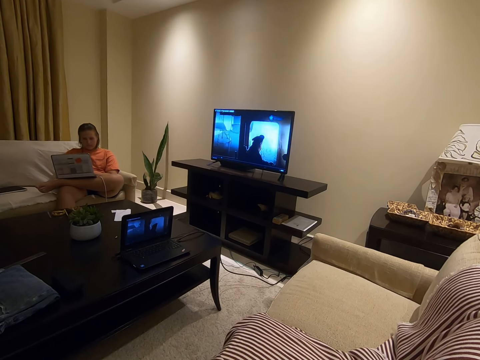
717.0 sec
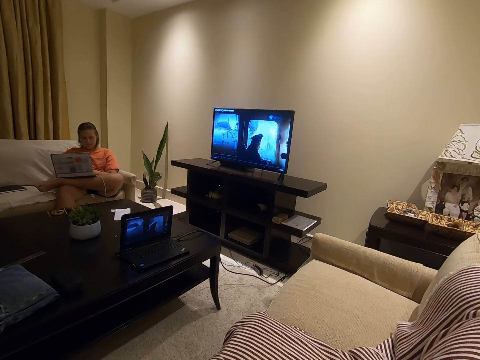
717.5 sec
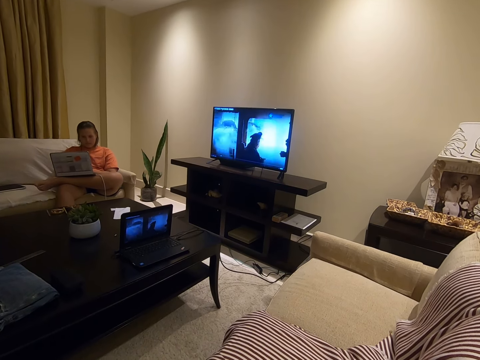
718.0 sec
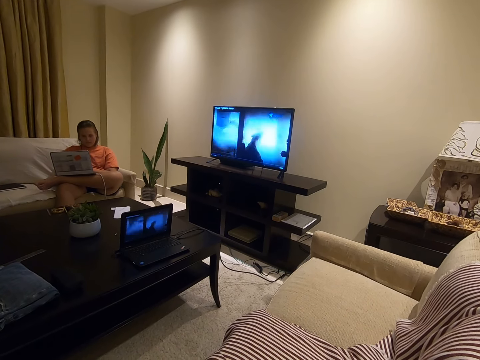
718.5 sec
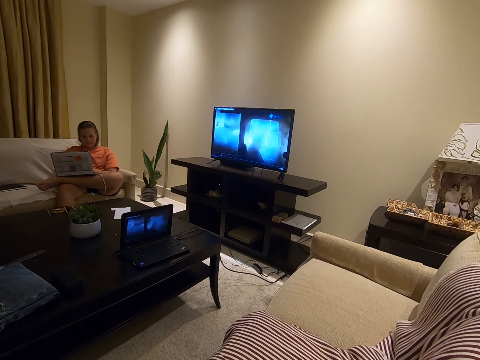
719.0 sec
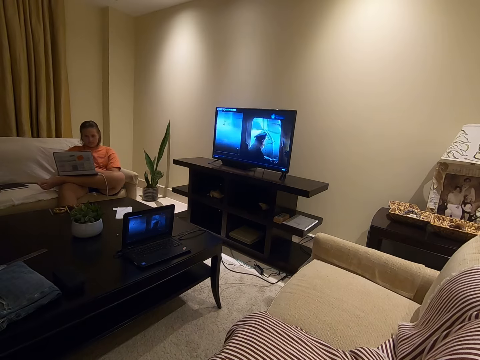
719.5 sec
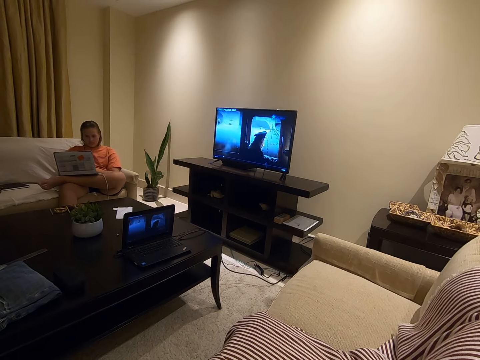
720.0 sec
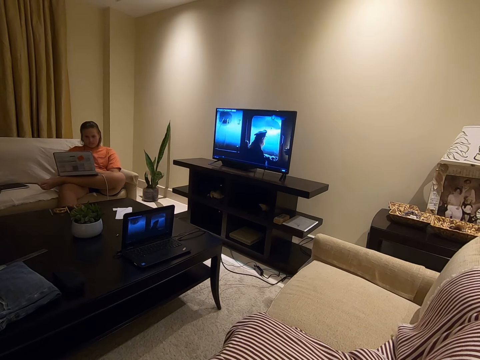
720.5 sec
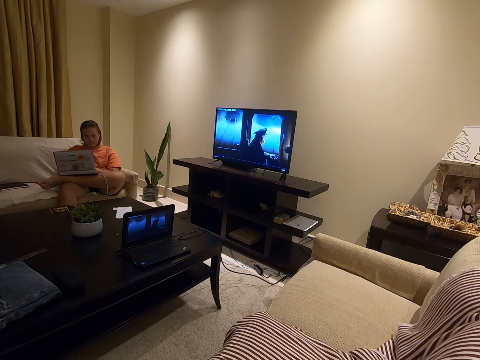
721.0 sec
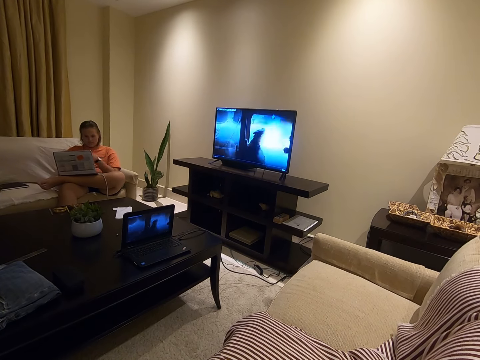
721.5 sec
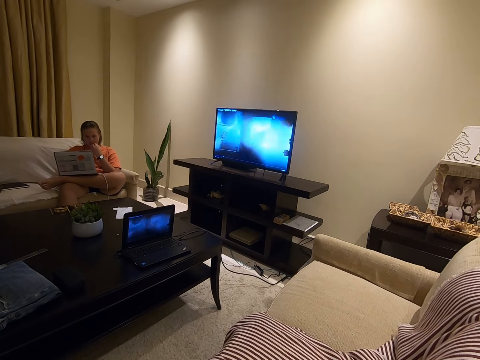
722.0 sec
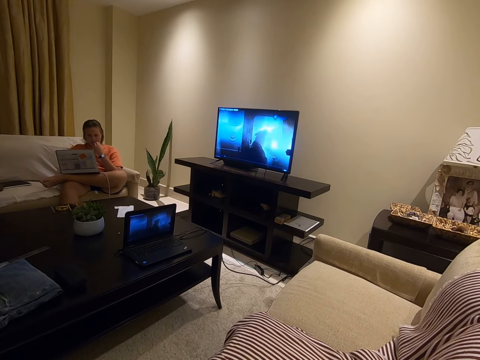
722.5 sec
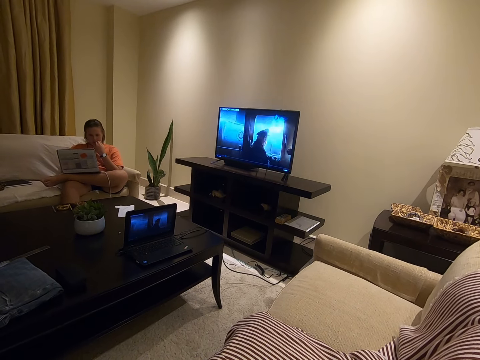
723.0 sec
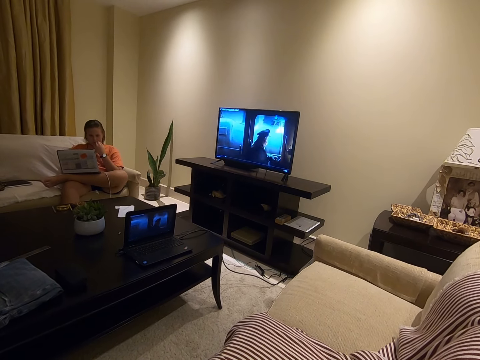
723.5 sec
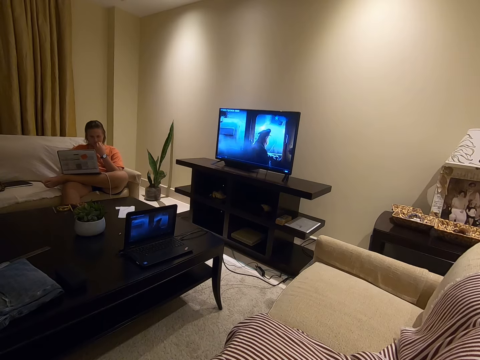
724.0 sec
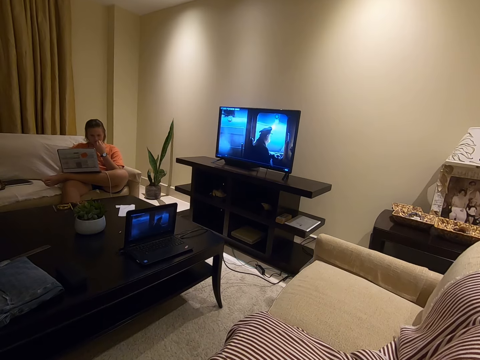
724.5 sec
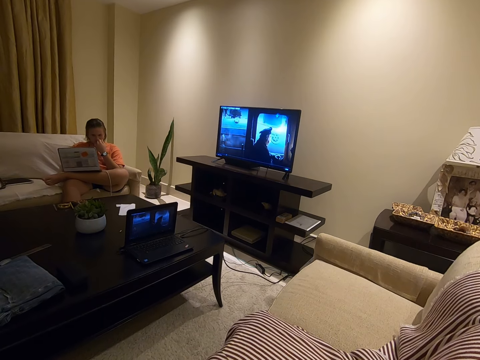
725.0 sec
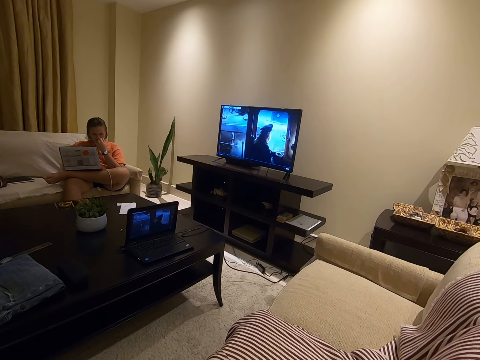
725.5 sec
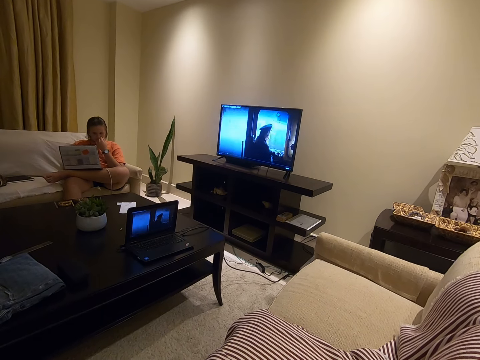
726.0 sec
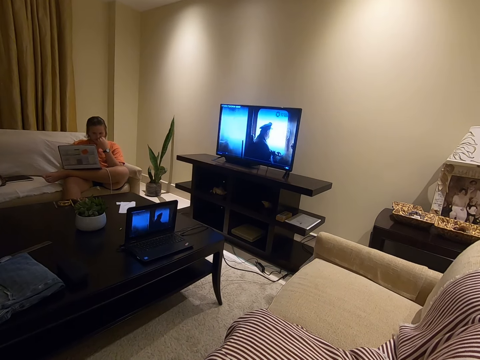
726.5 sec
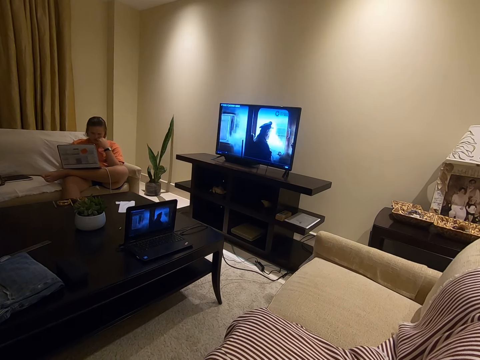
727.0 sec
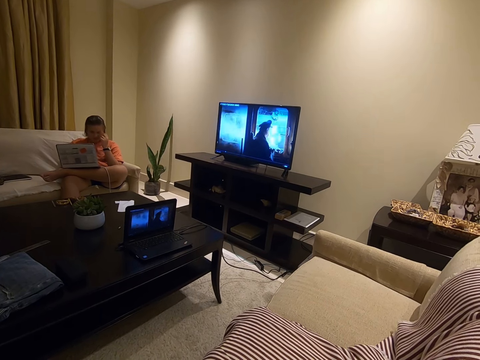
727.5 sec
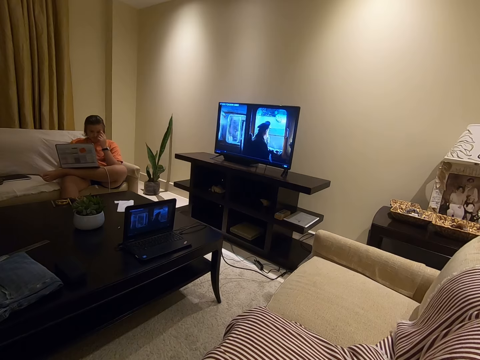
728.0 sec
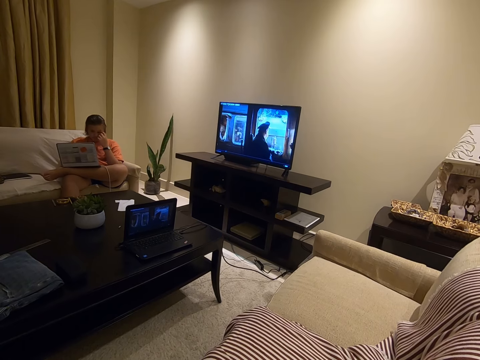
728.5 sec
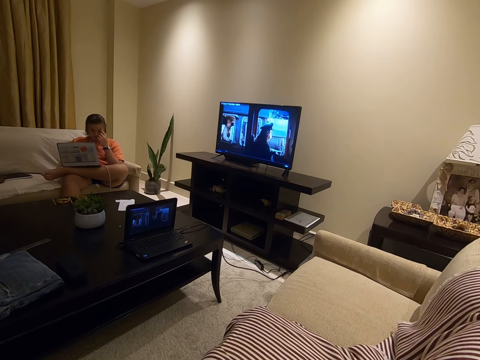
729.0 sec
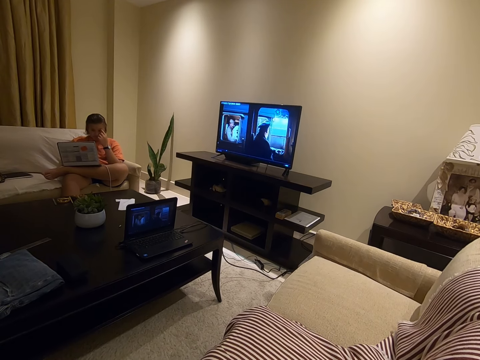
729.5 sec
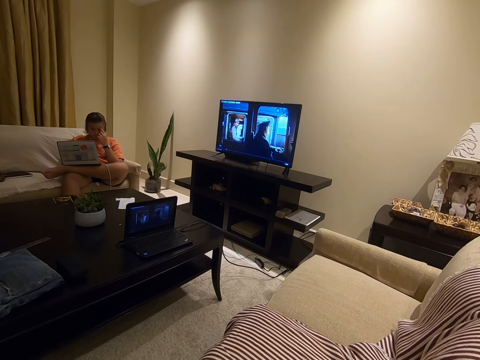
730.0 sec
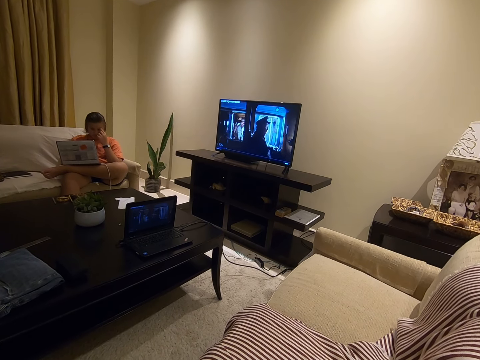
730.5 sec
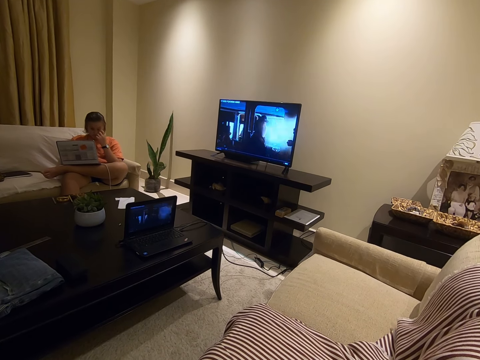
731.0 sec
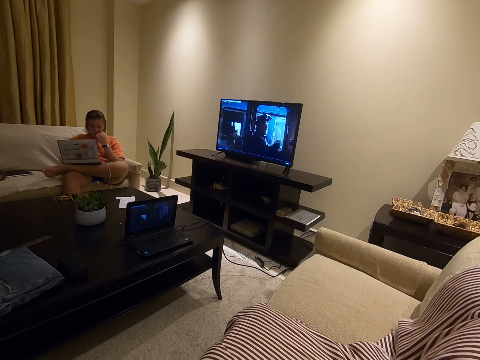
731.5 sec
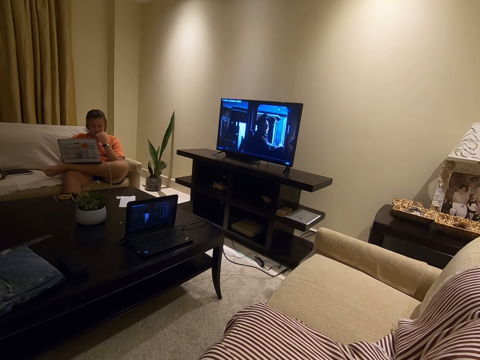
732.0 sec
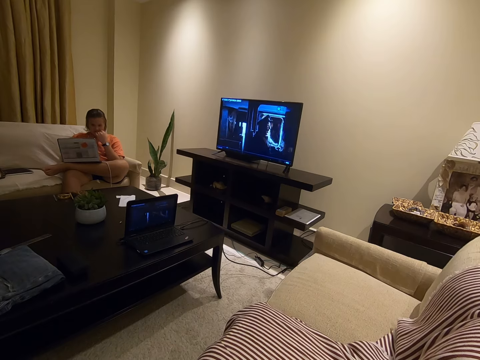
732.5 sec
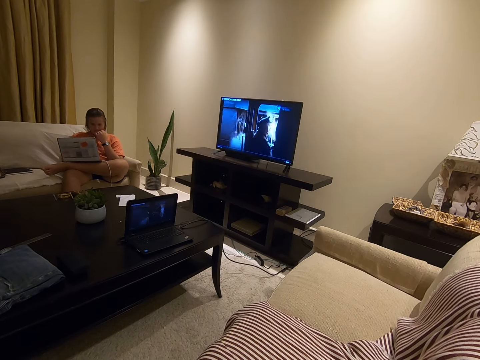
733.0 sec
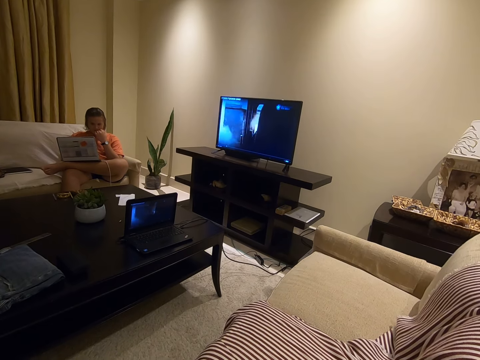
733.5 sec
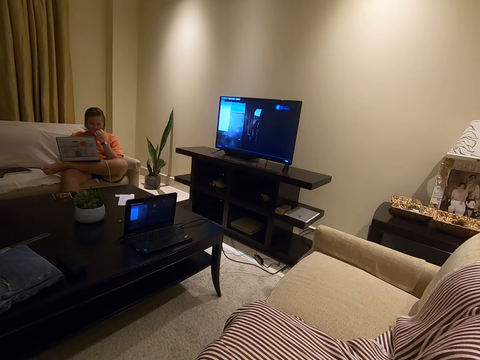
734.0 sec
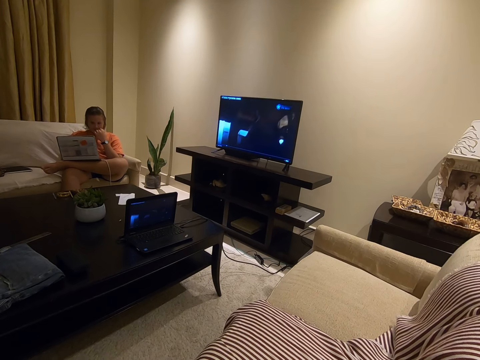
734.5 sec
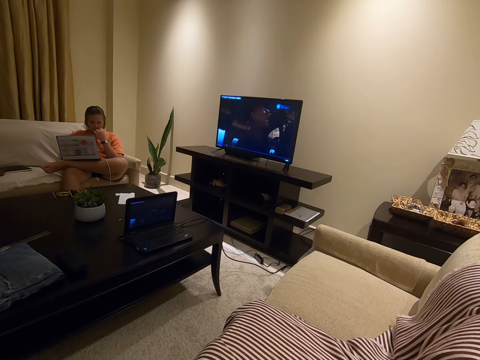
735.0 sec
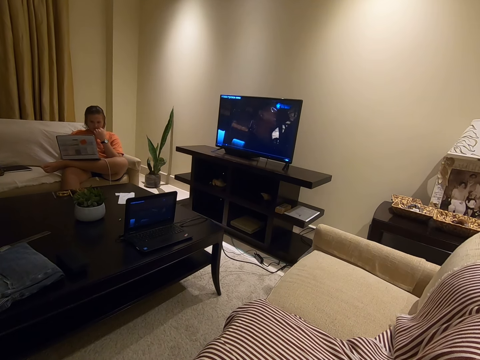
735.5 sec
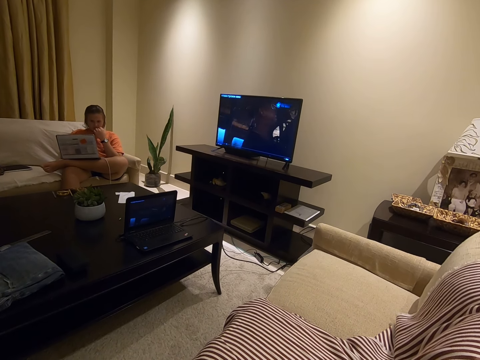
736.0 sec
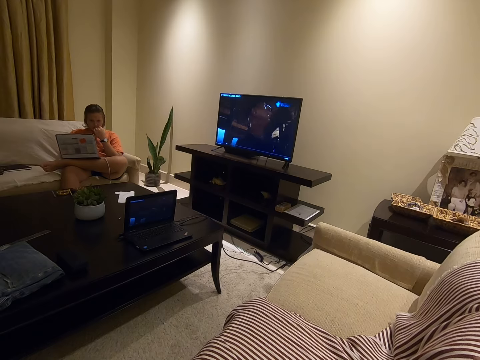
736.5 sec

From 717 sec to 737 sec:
The lady moves her hand to her mouth. She touches her eyebrow. She moves her hand to her mouth.

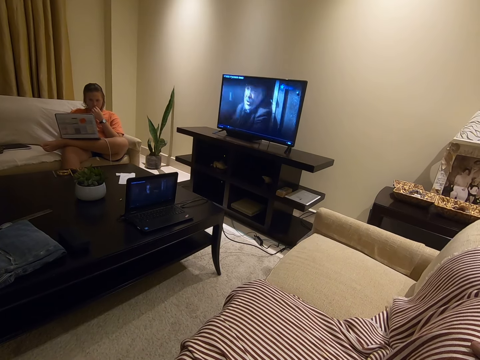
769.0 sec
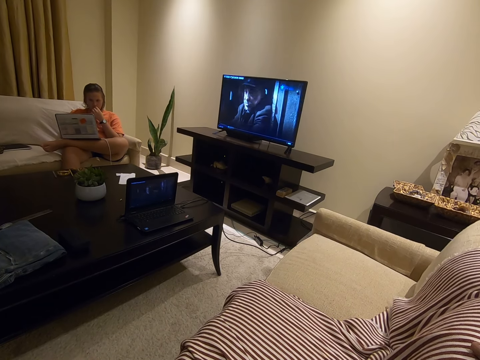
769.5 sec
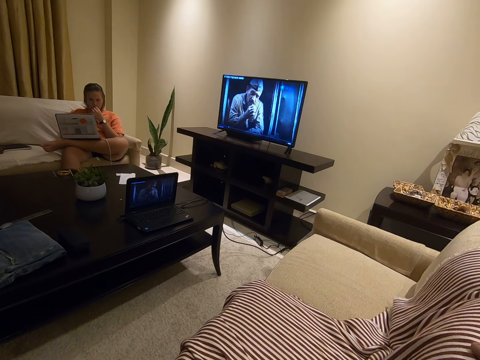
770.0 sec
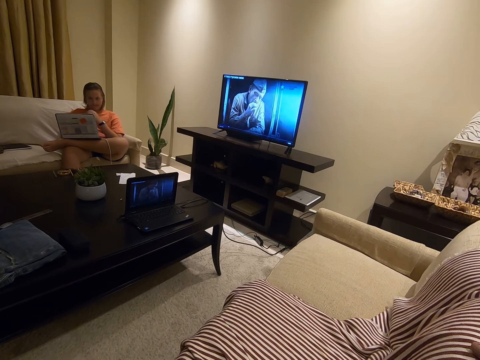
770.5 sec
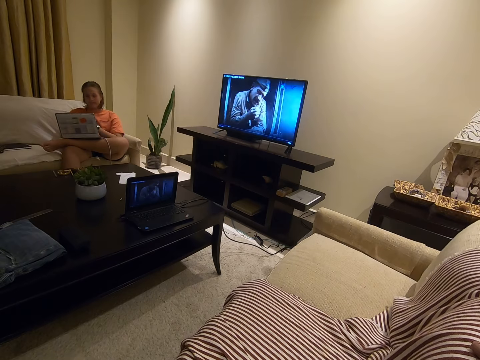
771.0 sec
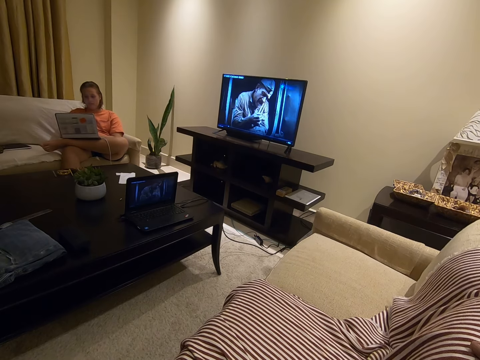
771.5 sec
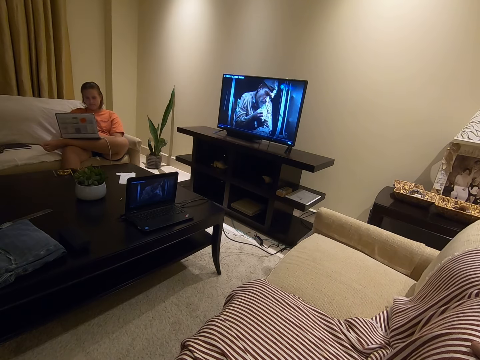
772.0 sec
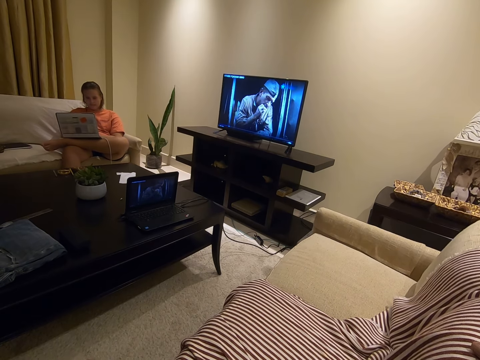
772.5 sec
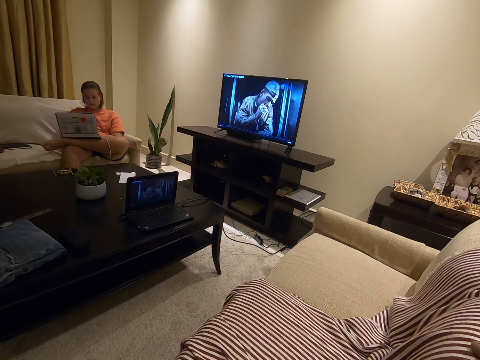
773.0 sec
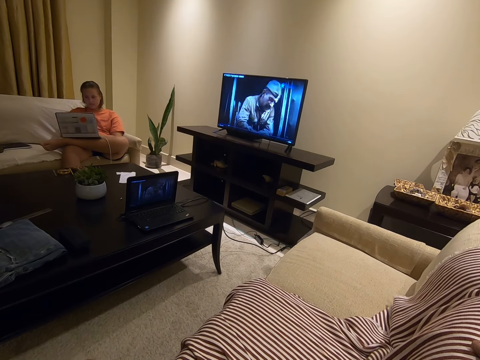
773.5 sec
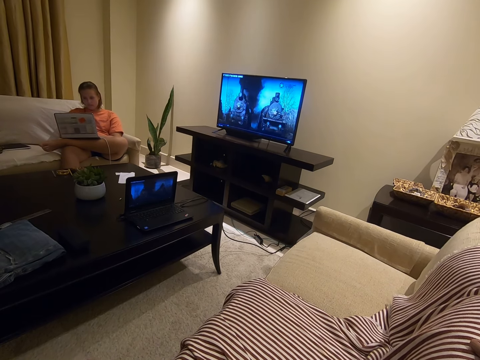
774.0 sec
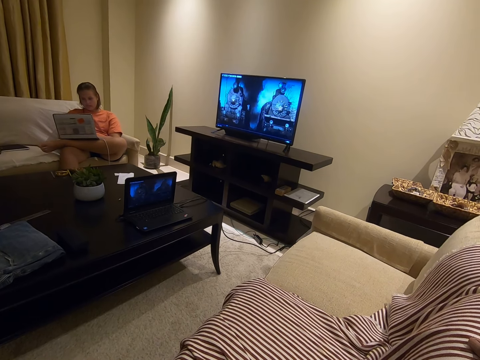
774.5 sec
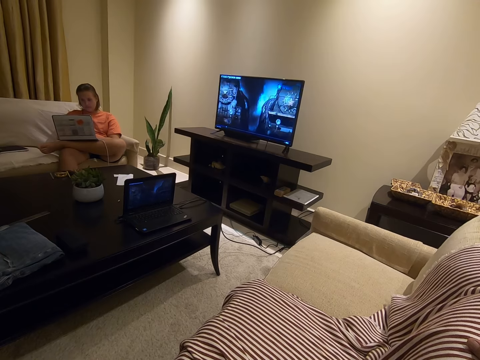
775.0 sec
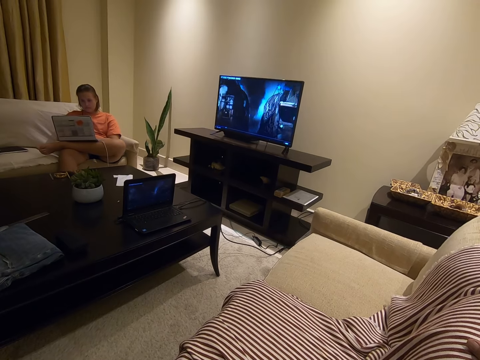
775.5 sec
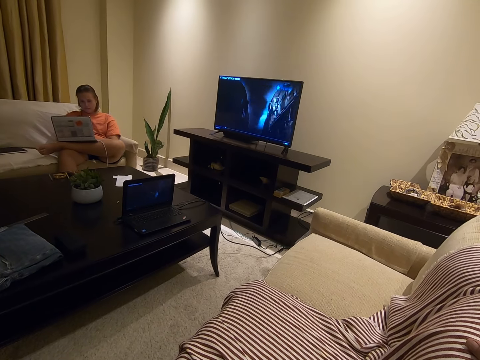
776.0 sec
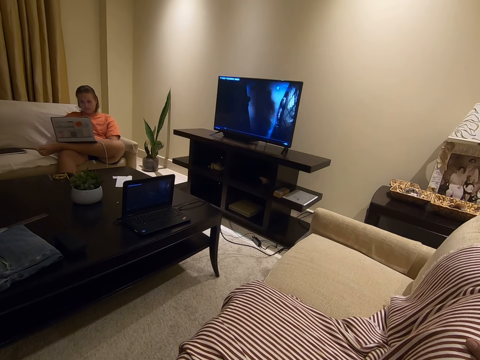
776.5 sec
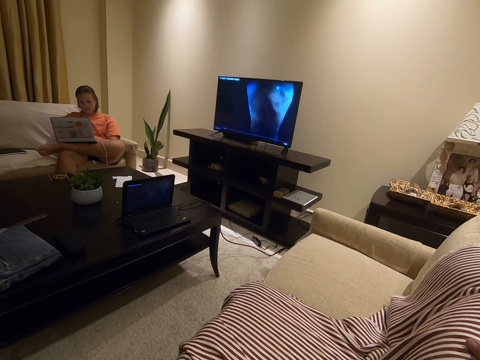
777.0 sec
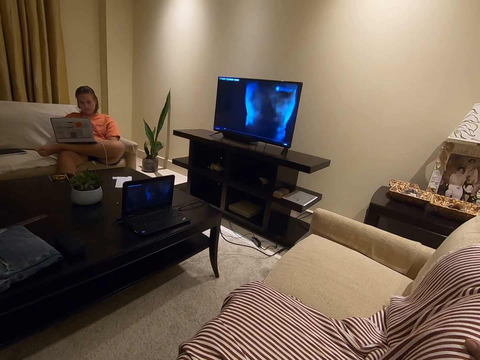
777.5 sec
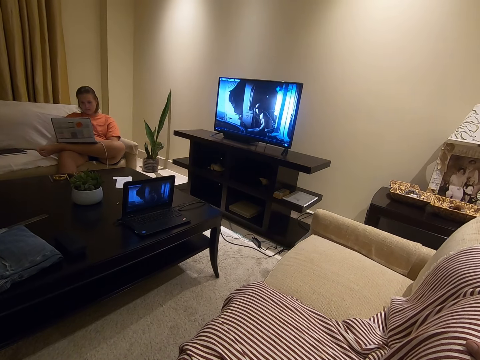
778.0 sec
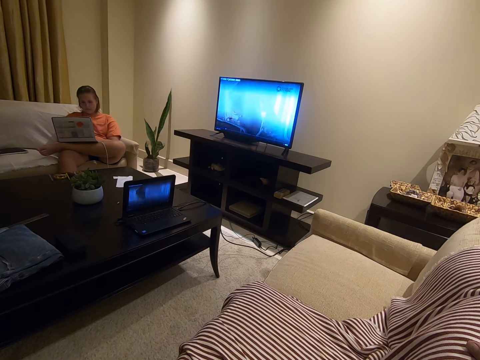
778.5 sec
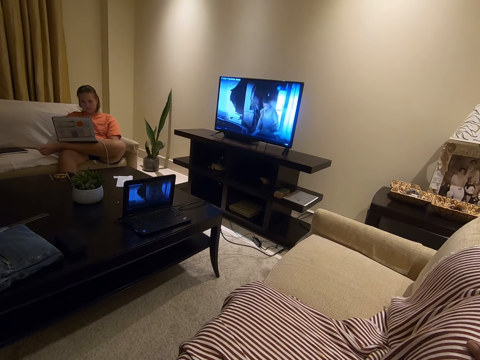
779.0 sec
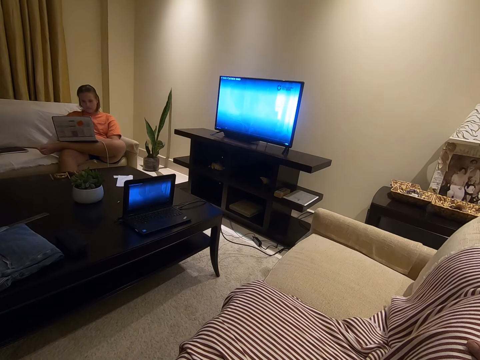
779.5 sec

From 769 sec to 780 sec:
The lady moves her hand to the laptop.
